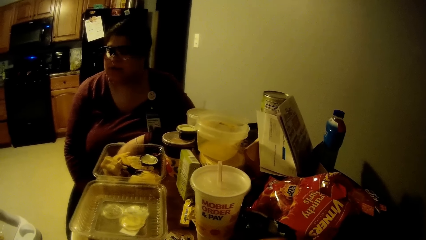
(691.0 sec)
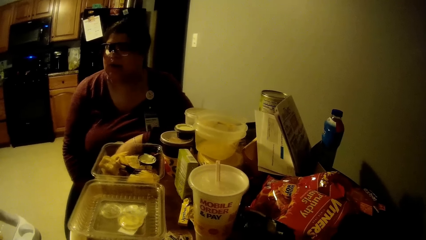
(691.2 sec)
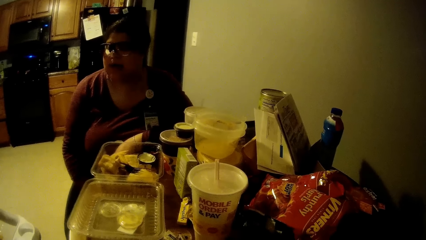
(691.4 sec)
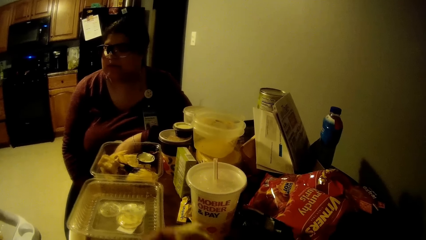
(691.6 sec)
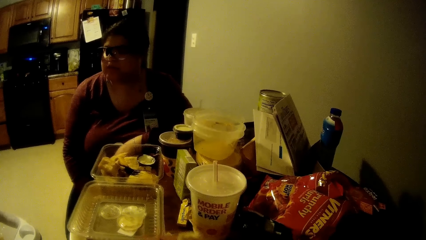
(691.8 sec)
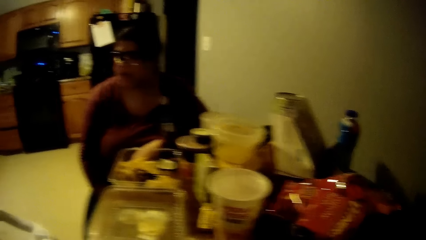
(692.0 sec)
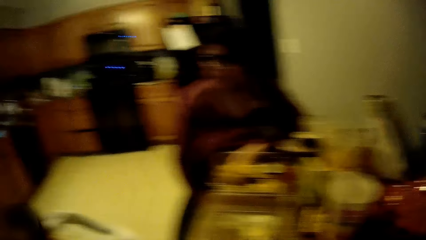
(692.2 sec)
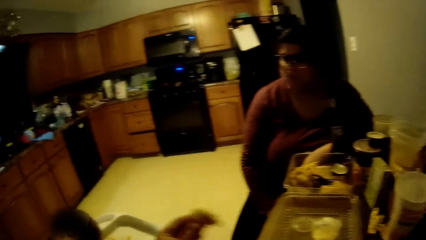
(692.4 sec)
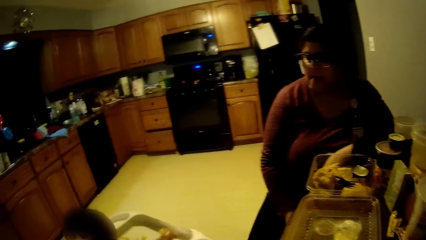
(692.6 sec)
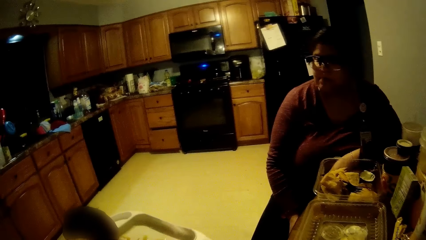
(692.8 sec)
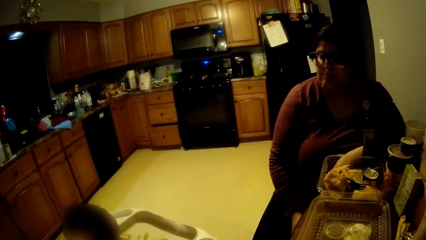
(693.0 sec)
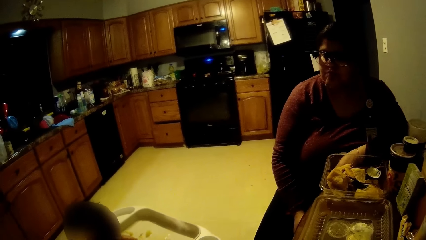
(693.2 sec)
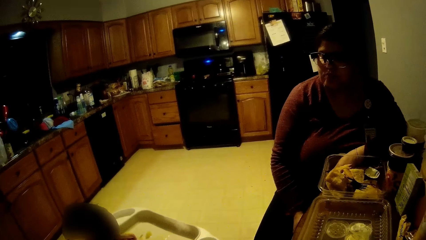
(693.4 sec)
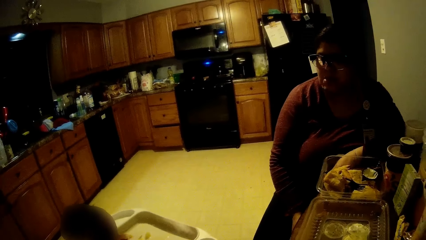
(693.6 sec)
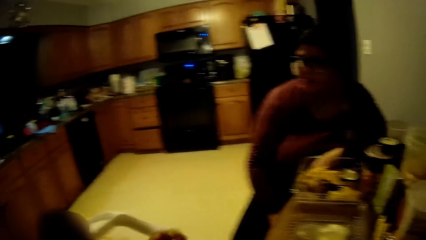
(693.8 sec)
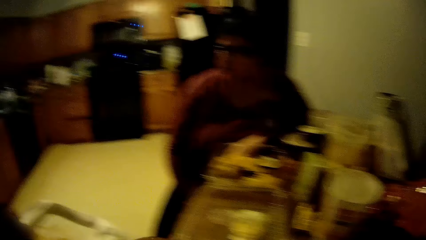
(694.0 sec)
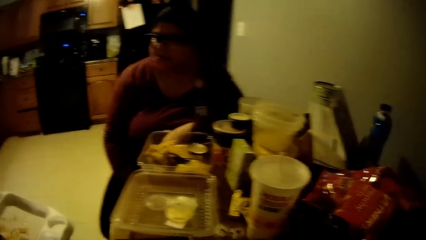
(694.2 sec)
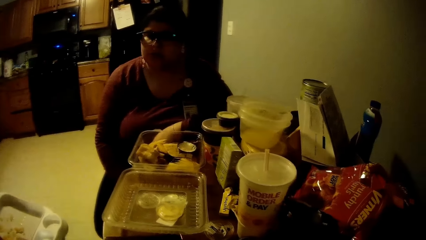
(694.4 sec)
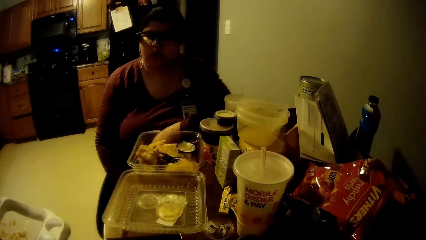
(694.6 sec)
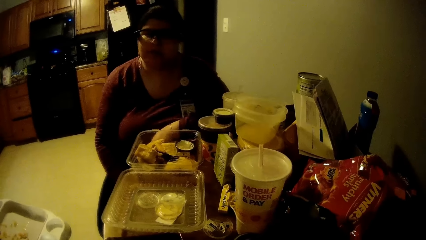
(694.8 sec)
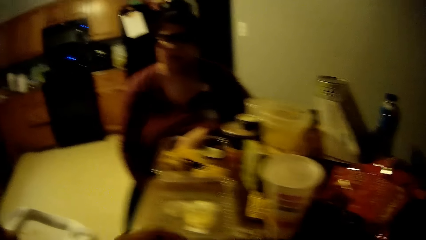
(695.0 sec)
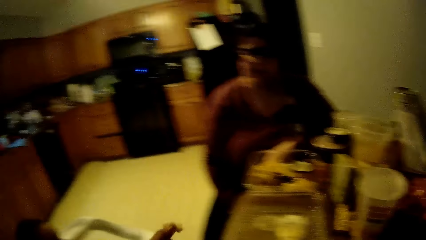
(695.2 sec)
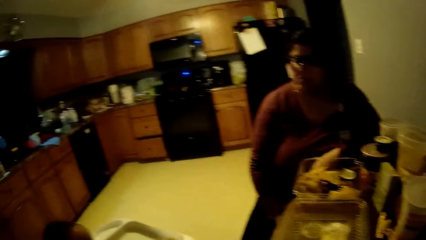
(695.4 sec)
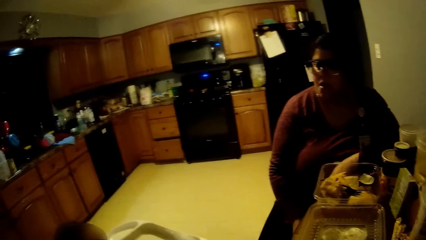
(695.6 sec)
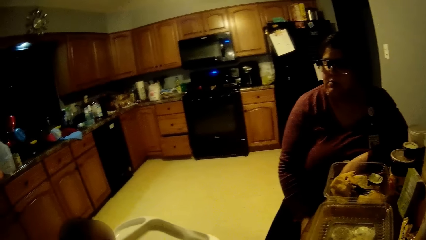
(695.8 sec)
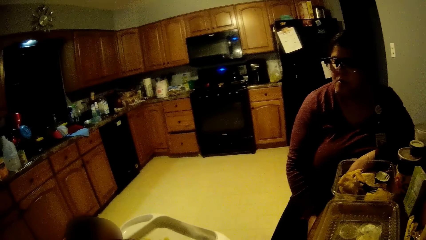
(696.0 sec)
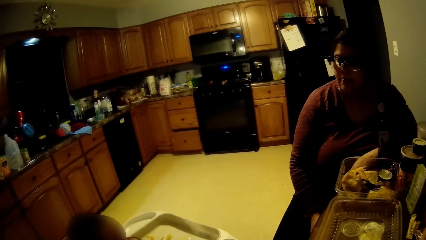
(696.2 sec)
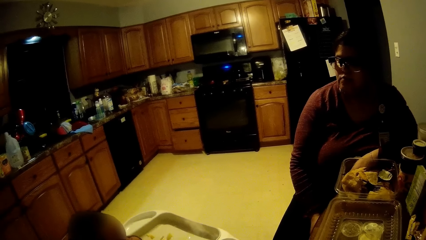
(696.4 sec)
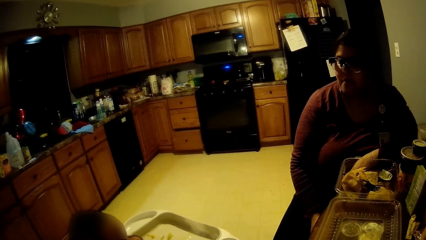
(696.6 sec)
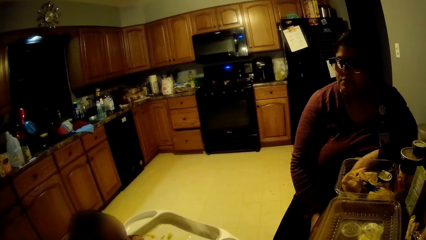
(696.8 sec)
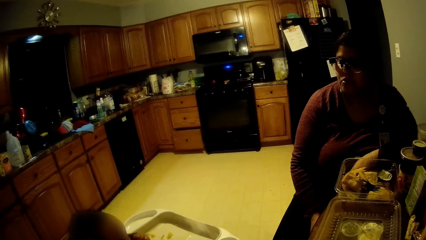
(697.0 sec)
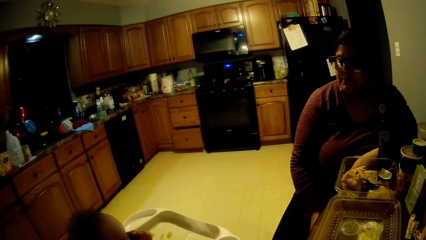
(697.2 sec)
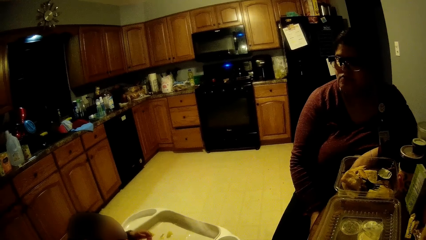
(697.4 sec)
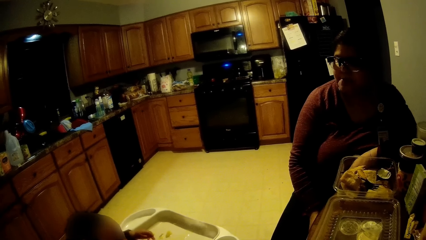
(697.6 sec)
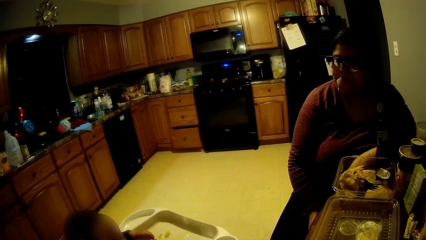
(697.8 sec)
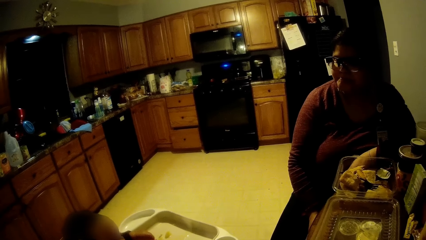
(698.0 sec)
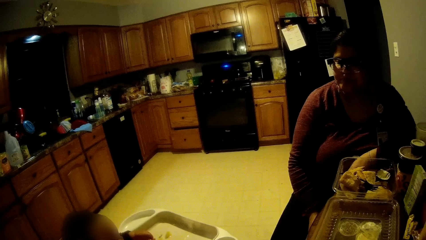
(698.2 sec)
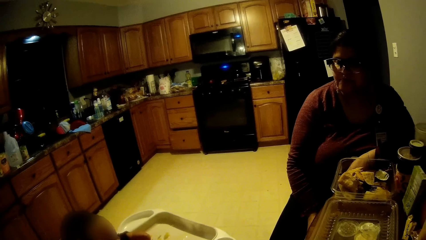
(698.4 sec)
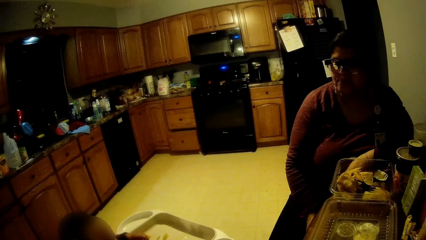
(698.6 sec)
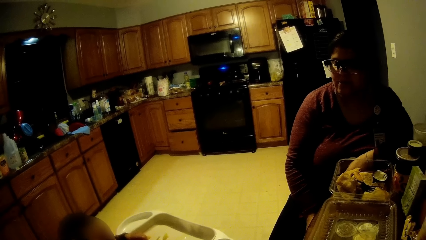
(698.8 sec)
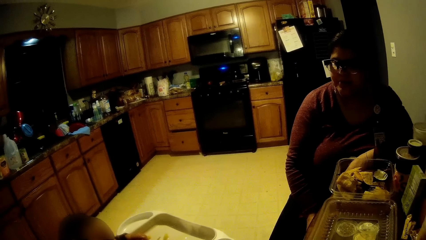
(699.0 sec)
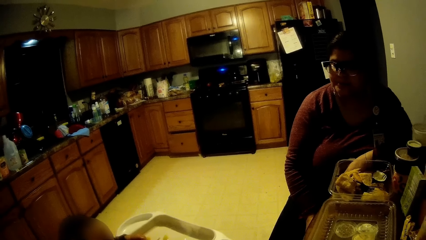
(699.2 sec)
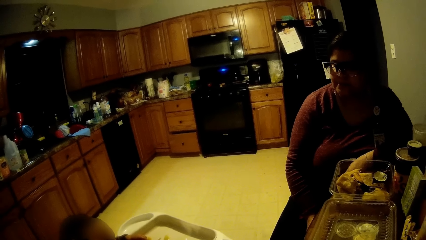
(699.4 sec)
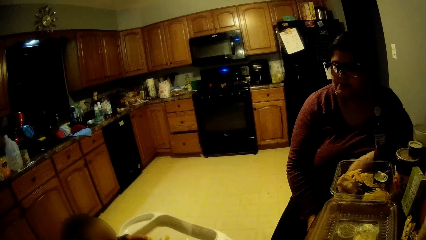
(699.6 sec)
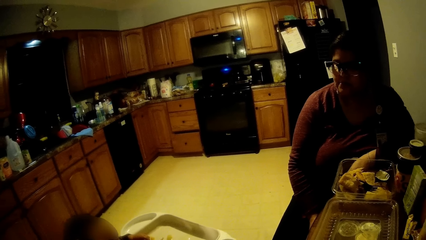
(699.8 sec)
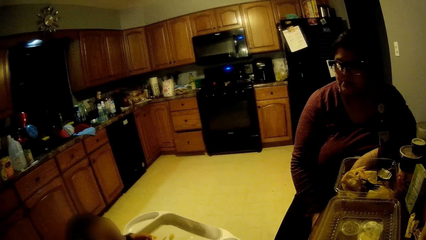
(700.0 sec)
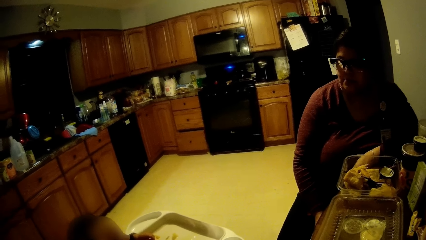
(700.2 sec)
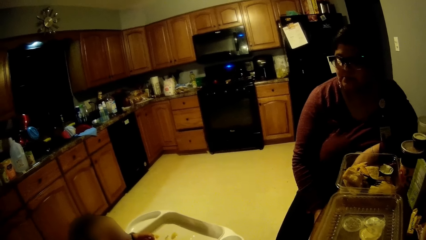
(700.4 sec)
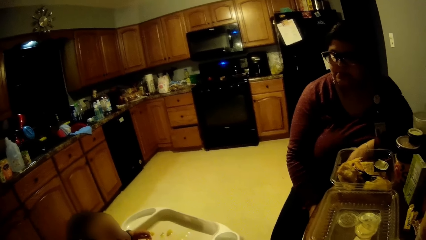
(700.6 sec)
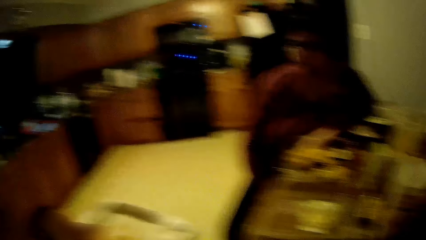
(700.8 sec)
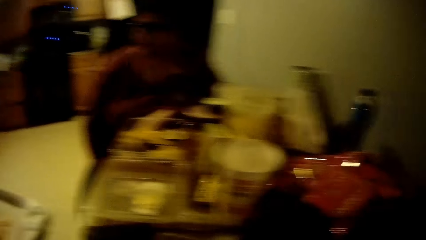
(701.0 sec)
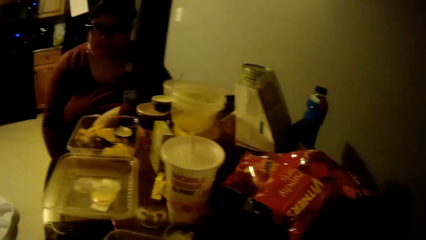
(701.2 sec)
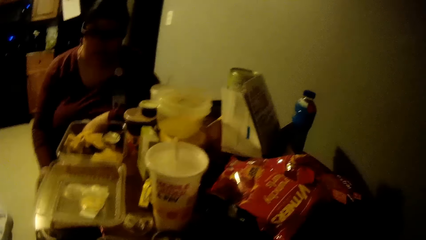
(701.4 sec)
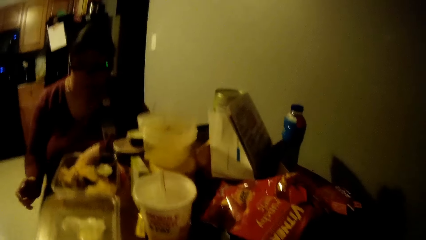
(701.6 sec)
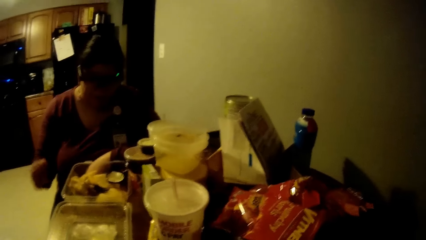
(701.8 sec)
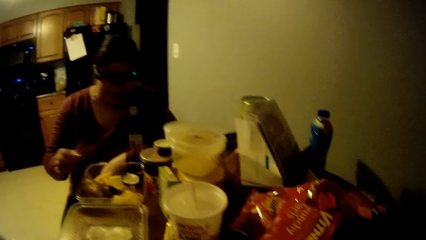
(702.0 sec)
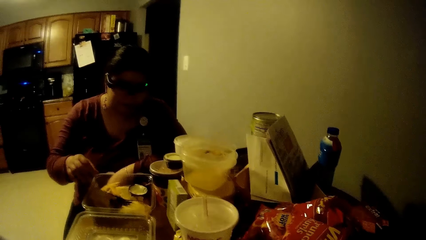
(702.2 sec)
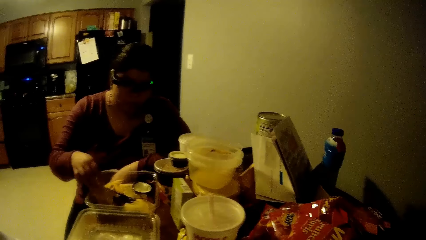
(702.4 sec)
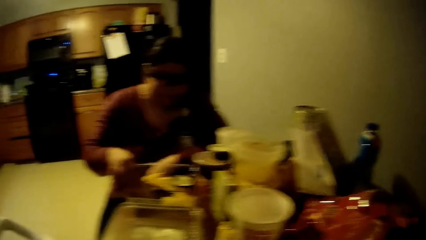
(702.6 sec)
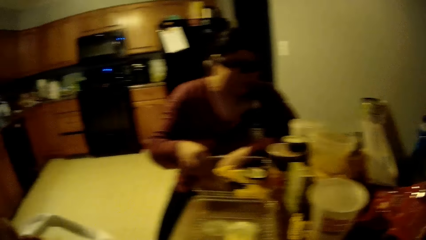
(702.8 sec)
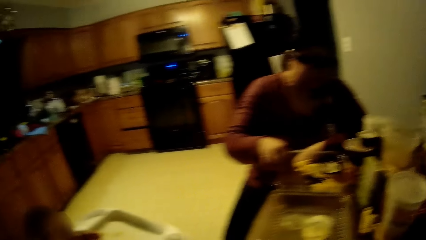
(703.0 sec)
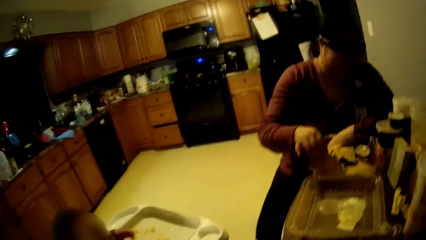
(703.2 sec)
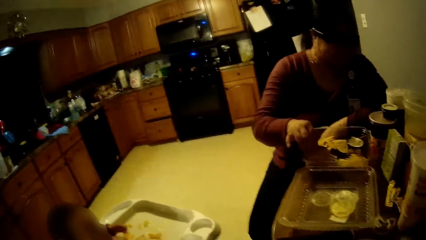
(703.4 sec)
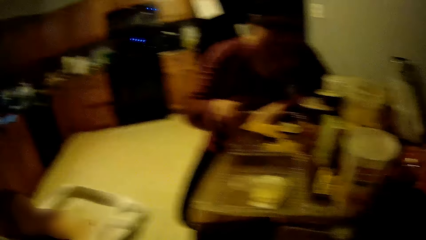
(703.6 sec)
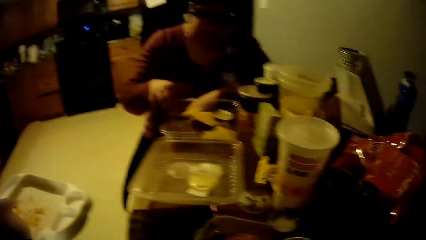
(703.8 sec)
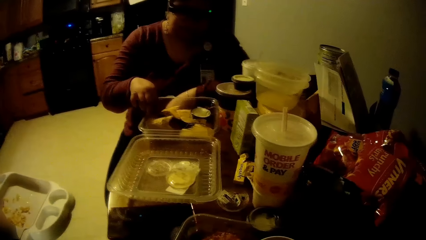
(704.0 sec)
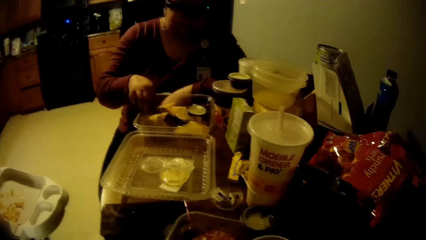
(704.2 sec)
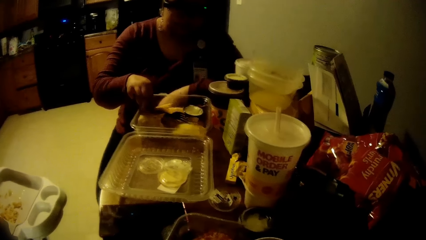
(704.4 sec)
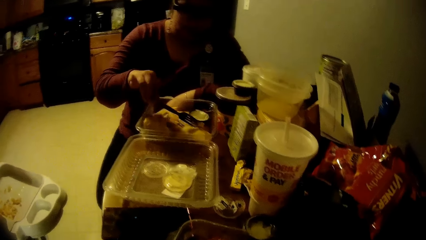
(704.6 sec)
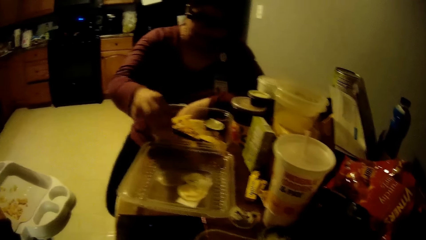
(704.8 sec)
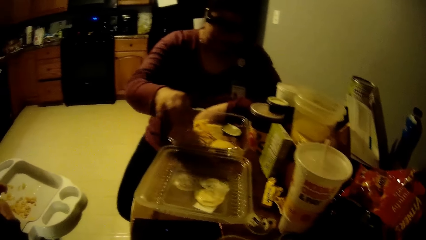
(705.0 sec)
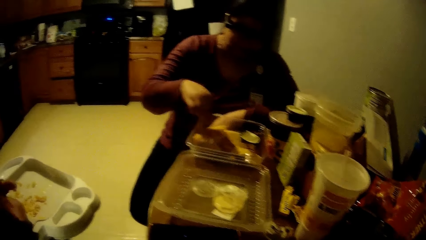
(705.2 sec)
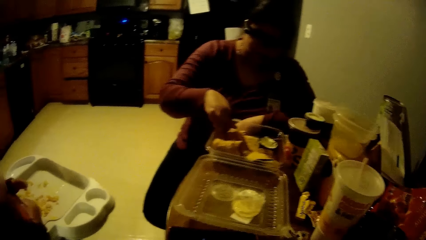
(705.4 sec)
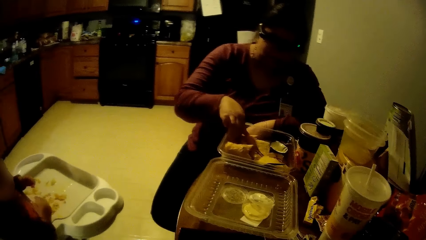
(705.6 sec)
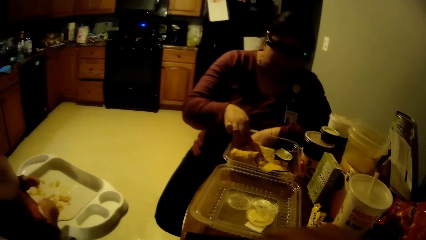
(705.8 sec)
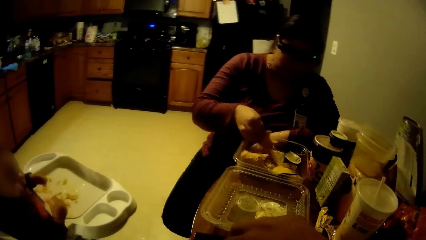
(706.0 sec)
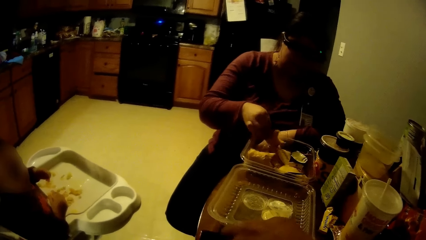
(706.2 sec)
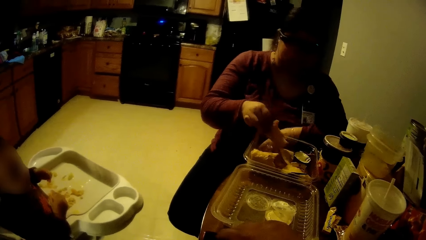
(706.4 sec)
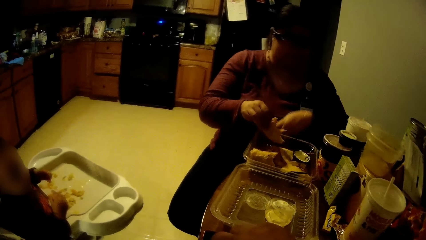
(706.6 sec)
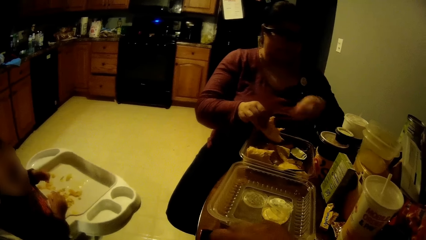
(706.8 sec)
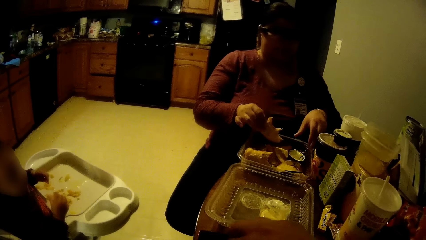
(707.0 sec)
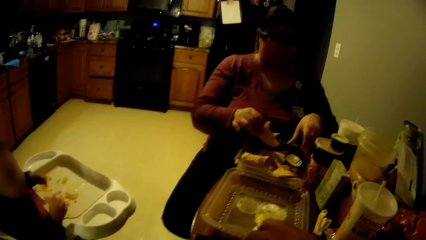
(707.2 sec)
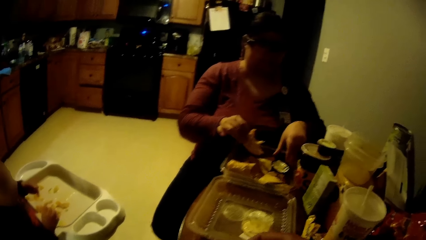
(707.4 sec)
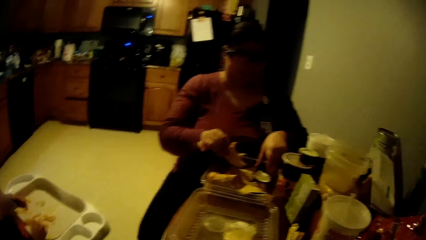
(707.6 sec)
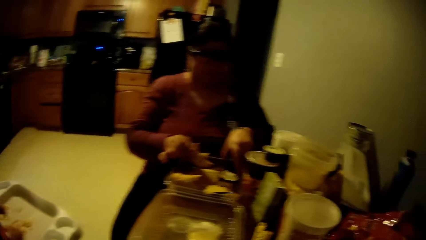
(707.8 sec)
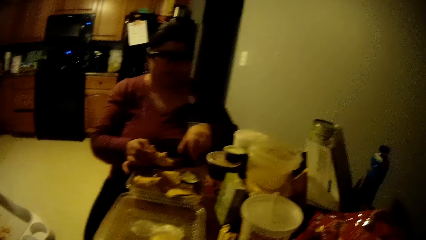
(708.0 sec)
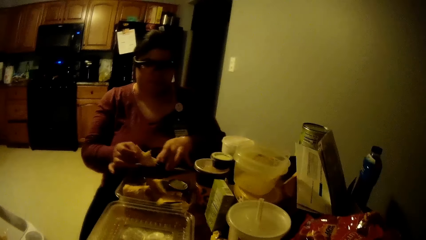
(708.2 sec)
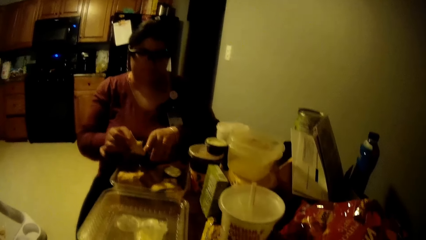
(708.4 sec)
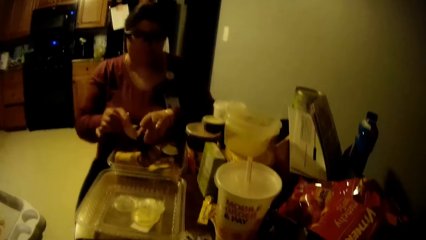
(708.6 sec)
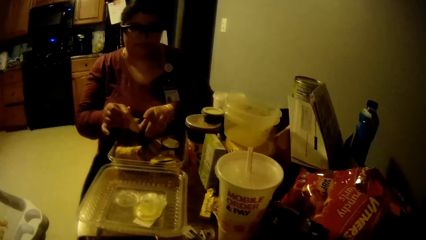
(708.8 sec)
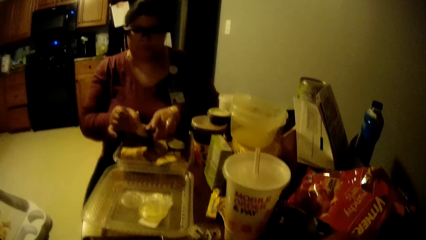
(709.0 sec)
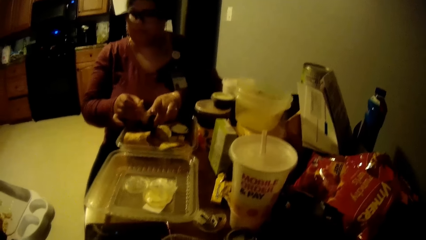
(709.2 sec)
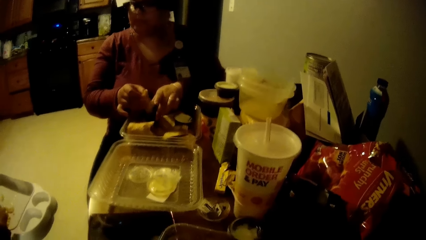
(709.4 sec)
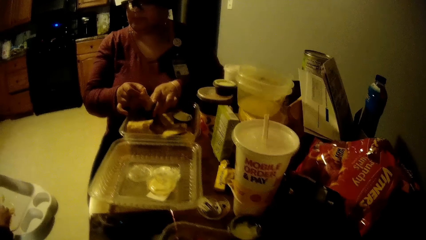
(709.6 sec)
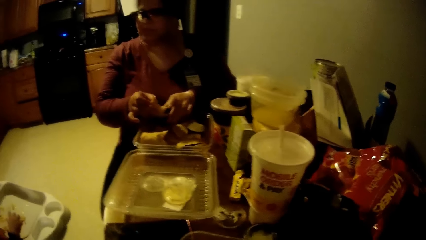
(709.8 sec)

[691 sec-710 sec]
The camera wearer gives the bread to the baby with his left hand. The woman removes the fork in the plastic bowl on the table, moves the fork in the bowl with her right hand and eats the food with her right hand. The camera wearer eats the food in the dining room. The woman picks up the pie with her right hand from the bowl on the table and picks up a cup of sauce with her left hand.
